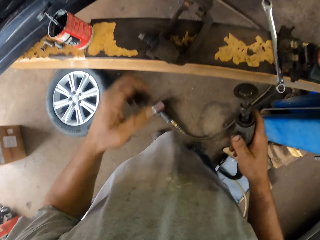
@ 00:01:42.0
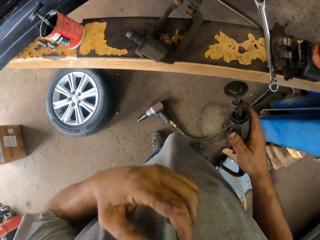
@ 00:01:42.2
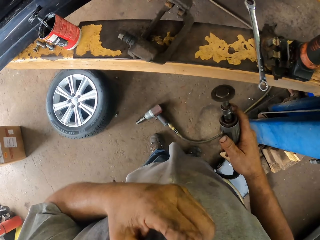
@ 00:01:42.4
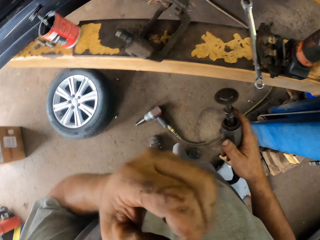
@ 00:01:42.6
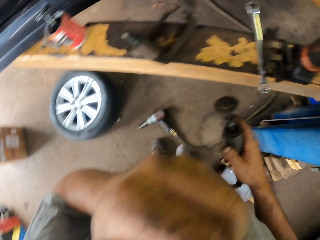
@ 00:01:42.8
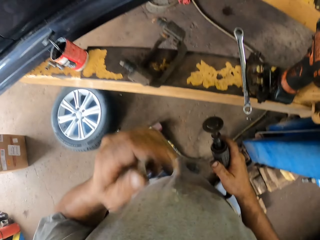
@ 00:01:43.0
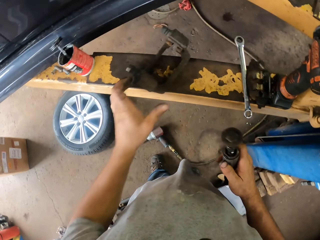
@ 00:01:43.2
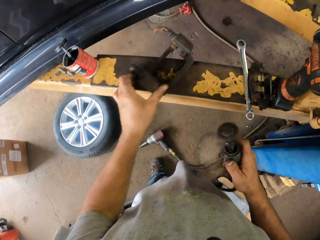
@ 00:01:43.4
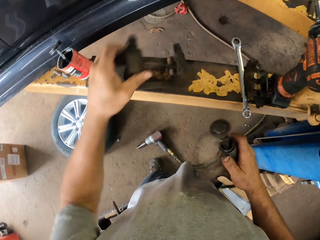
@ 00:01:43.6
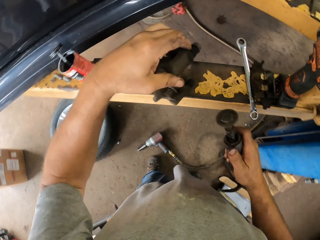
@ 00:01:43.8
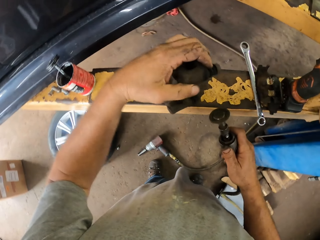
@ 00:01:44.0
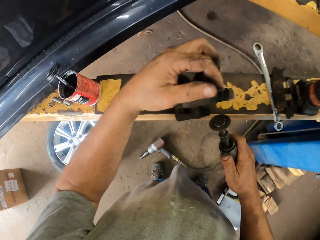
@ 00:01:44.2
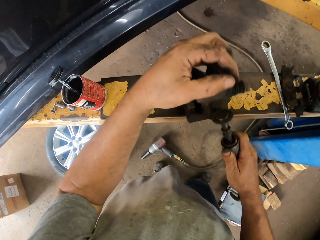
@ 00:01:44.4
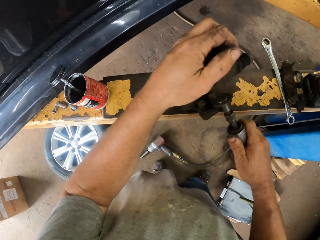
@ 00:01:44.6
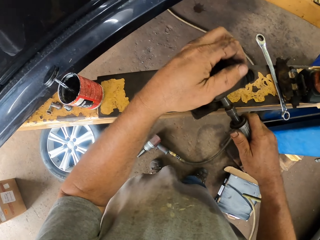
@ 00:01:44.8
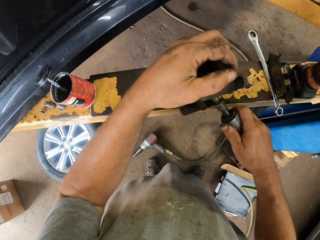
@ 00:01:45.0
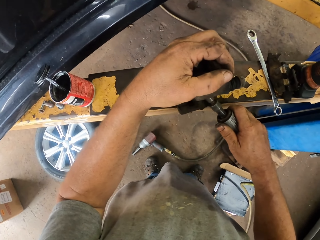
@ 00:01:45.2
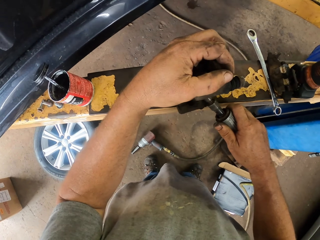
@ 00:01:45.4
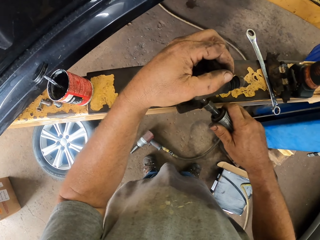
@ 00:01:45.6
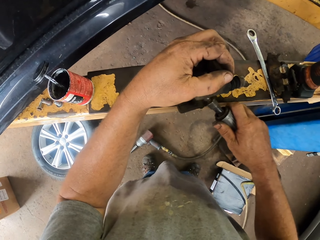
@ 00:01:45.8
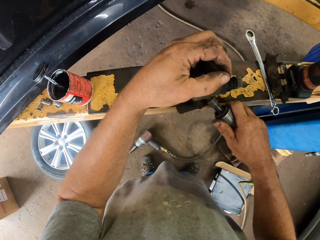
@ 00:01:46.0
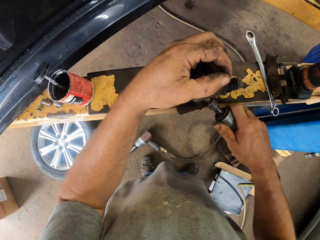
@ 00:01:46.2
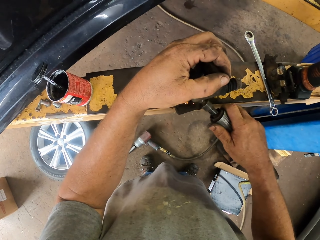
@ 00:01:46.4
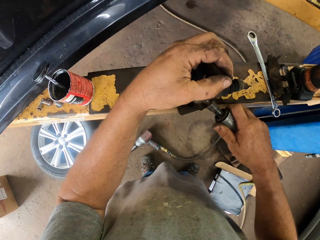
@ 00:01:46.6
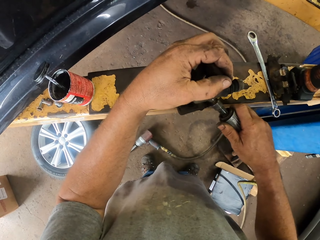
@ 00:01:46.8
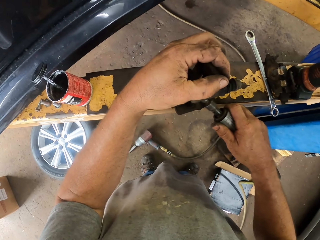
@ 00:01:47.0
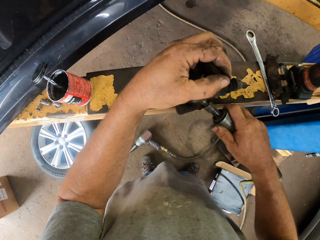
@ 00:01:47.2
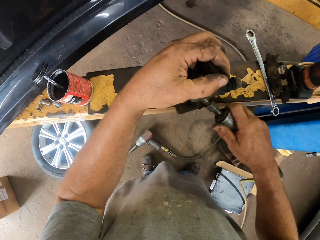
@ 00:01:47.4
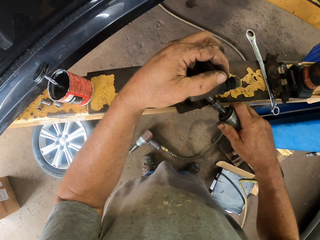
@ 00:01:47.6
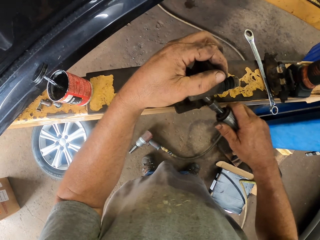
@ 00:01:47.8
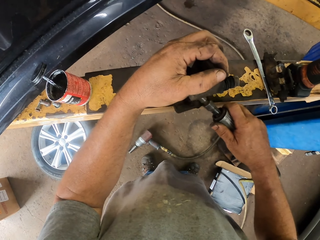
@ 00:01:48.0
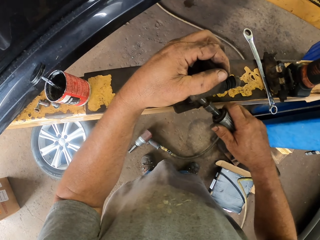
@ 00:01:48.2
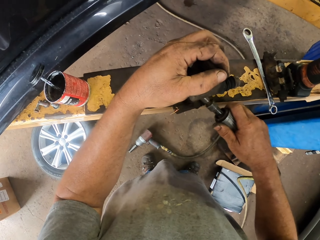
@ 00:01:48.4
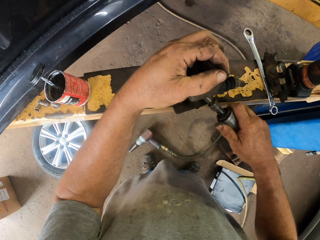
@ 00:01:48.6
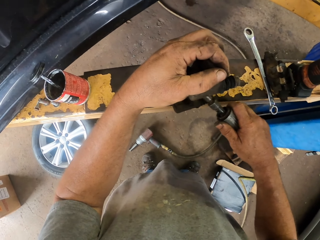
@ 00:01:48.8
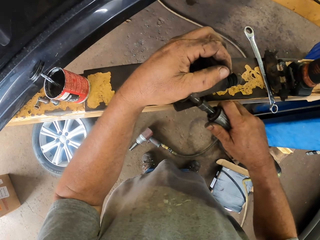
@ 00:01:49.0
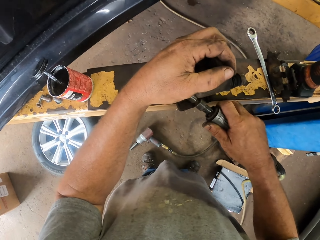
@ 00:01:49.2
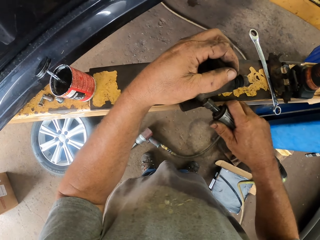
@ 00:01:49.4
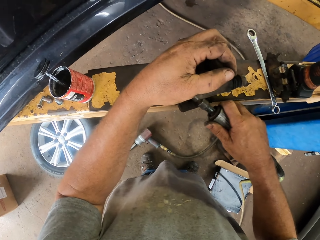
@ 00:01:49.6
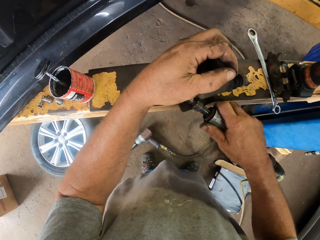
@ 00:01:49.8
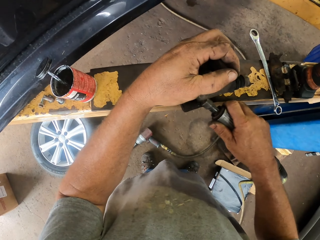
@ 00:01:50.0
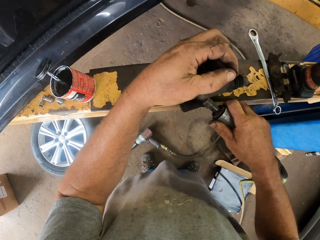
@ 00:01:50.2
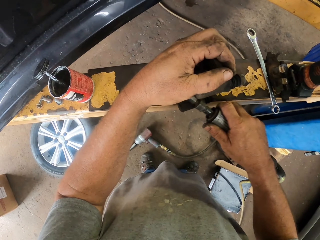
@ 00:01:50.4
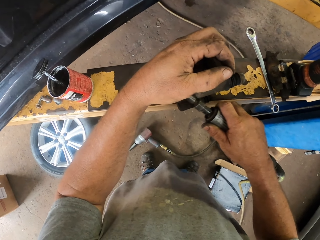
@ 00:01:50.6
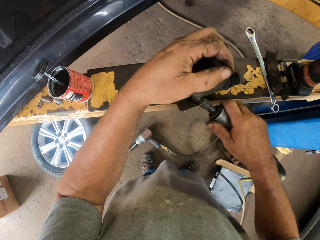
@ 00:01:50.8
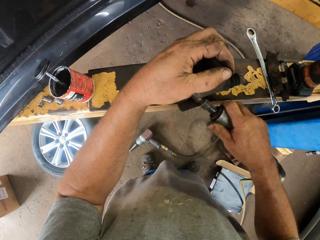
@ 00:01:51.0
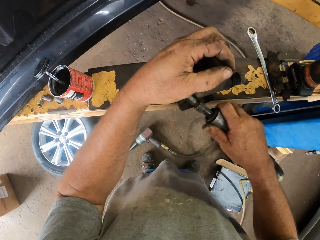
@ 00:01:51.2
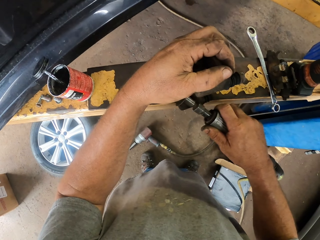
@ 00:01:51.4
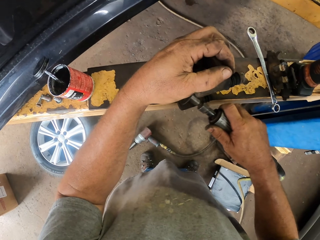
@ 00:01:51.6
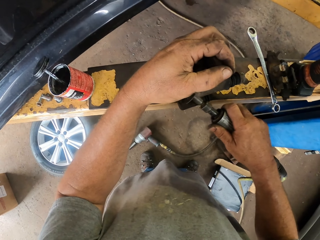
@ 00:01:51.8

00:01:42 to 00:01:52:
The camera wearer grinds the car spare part.

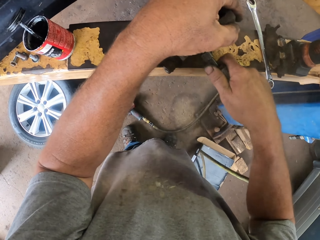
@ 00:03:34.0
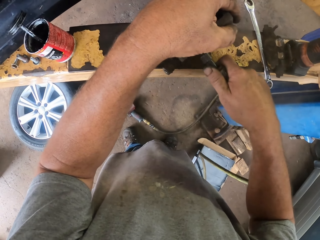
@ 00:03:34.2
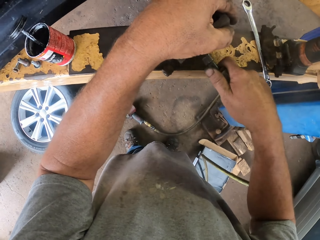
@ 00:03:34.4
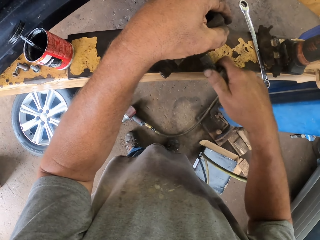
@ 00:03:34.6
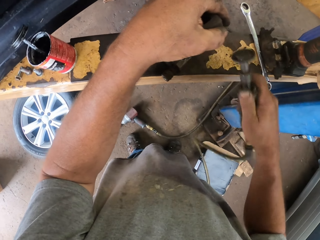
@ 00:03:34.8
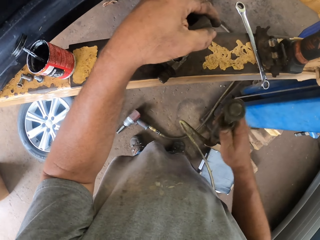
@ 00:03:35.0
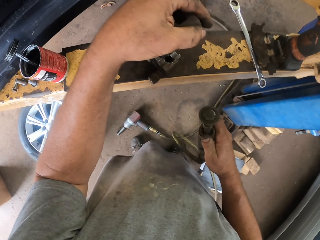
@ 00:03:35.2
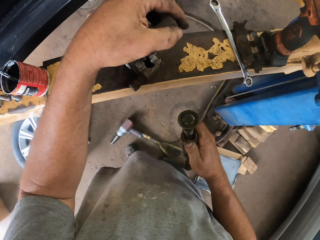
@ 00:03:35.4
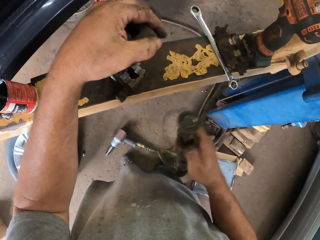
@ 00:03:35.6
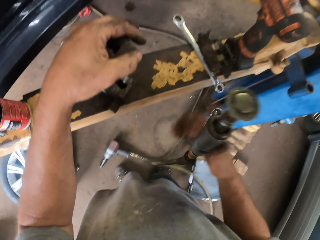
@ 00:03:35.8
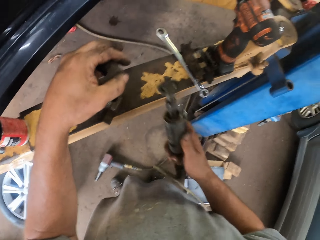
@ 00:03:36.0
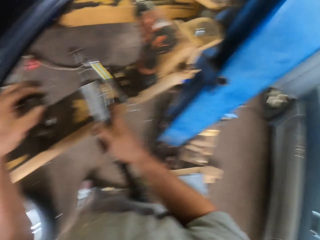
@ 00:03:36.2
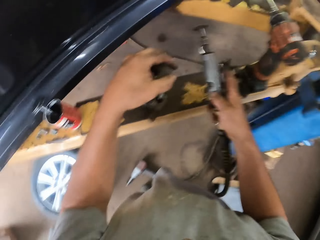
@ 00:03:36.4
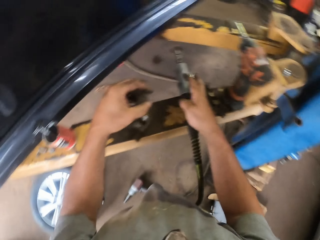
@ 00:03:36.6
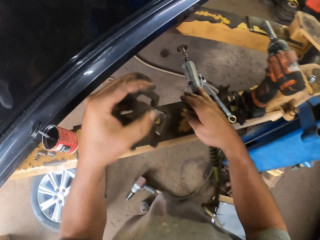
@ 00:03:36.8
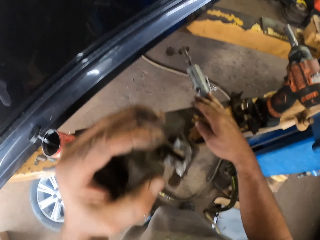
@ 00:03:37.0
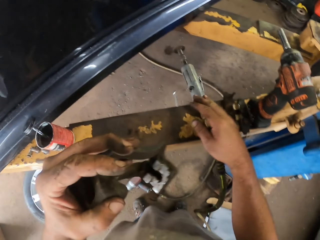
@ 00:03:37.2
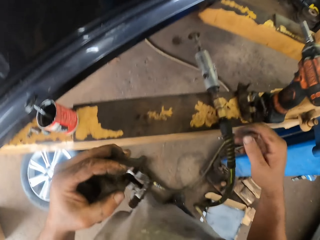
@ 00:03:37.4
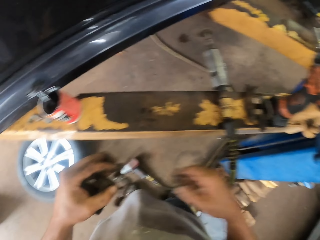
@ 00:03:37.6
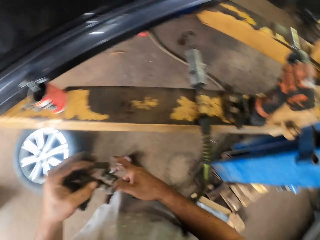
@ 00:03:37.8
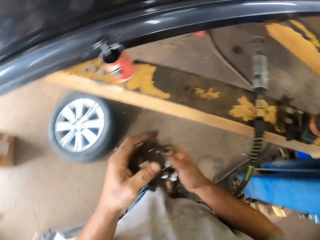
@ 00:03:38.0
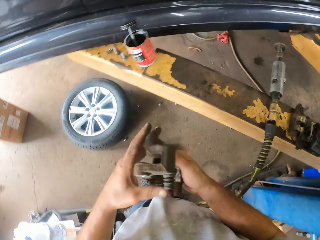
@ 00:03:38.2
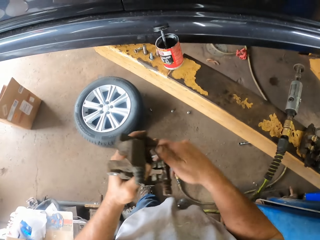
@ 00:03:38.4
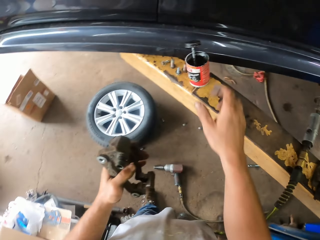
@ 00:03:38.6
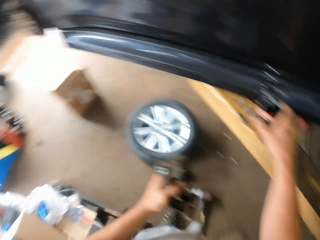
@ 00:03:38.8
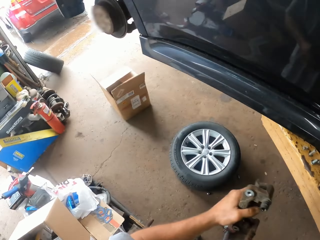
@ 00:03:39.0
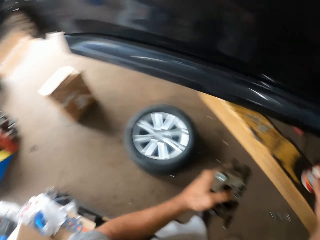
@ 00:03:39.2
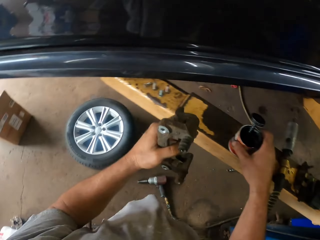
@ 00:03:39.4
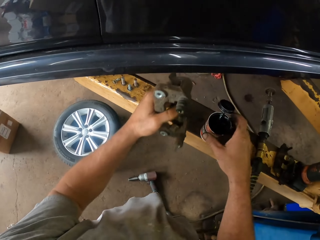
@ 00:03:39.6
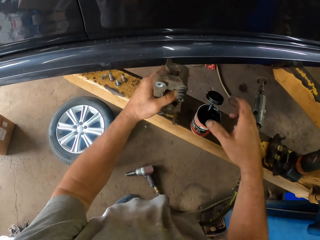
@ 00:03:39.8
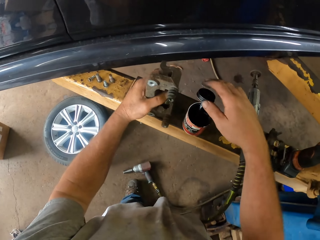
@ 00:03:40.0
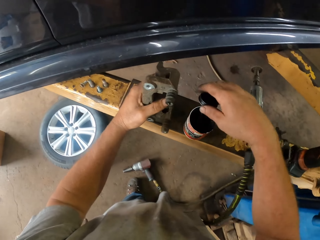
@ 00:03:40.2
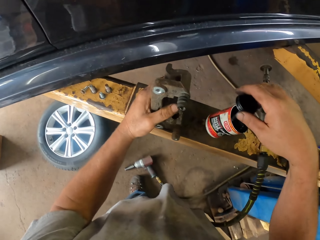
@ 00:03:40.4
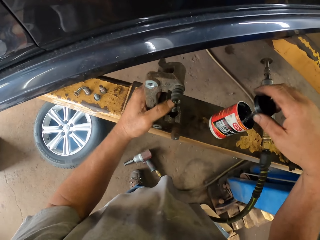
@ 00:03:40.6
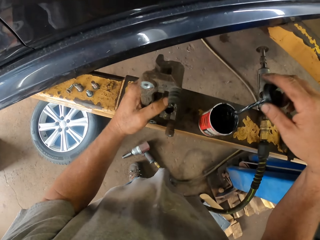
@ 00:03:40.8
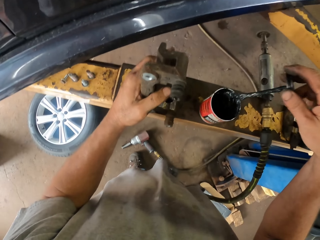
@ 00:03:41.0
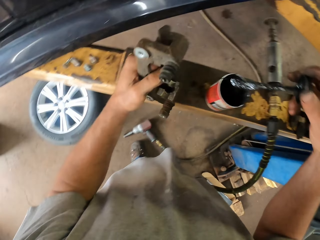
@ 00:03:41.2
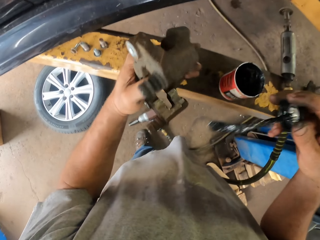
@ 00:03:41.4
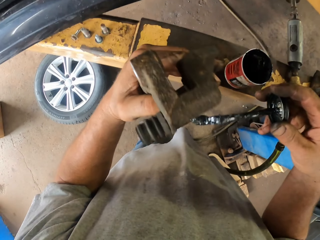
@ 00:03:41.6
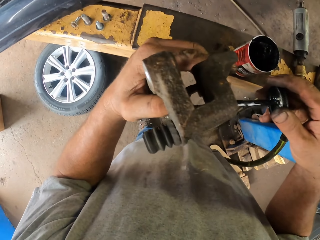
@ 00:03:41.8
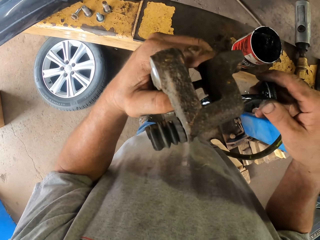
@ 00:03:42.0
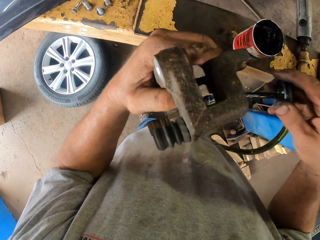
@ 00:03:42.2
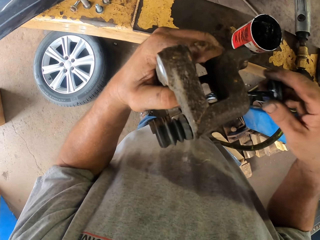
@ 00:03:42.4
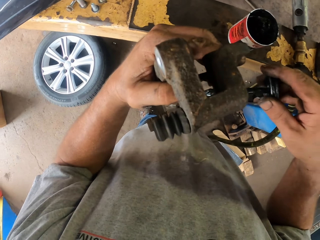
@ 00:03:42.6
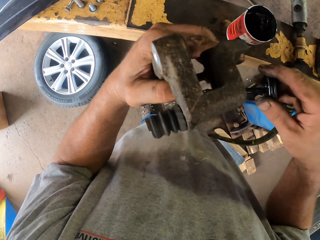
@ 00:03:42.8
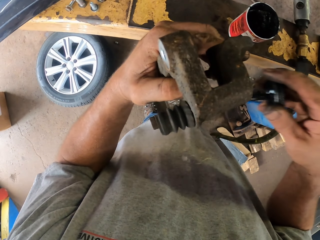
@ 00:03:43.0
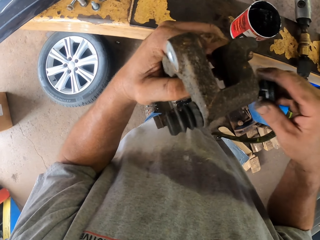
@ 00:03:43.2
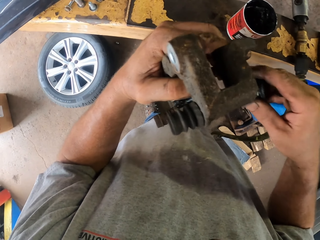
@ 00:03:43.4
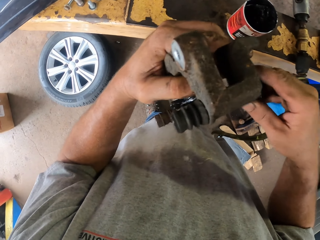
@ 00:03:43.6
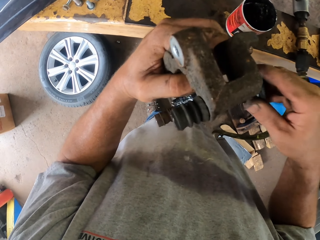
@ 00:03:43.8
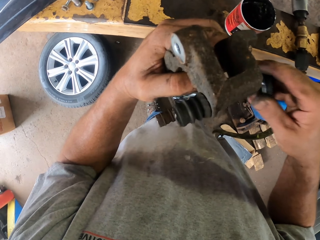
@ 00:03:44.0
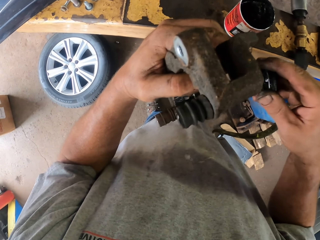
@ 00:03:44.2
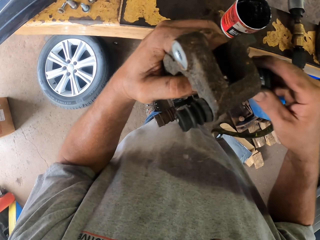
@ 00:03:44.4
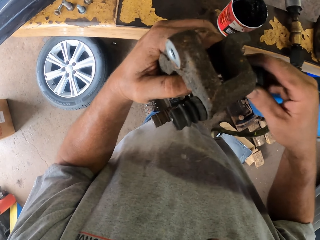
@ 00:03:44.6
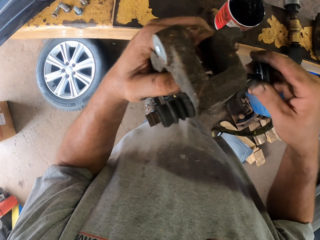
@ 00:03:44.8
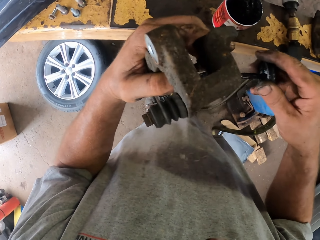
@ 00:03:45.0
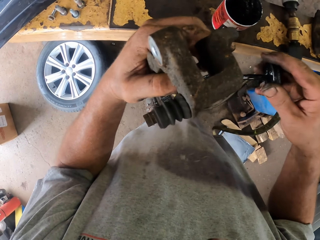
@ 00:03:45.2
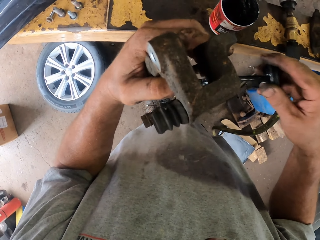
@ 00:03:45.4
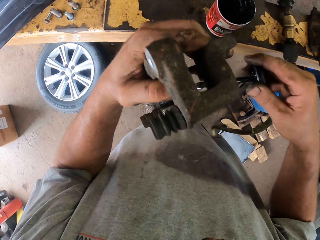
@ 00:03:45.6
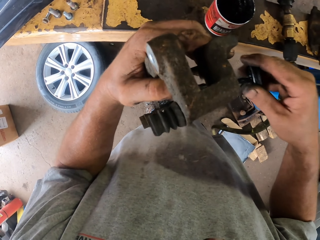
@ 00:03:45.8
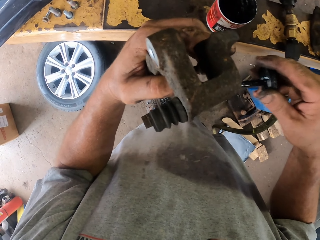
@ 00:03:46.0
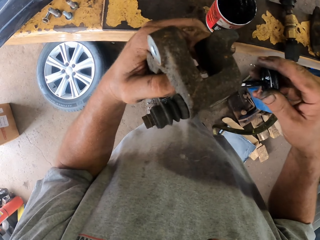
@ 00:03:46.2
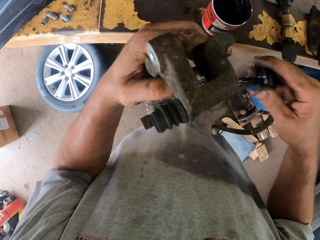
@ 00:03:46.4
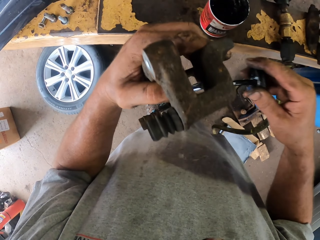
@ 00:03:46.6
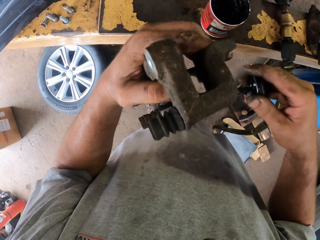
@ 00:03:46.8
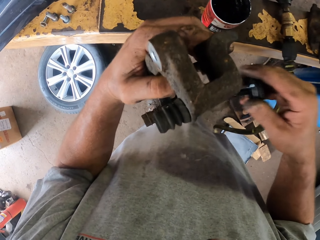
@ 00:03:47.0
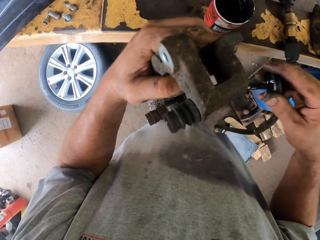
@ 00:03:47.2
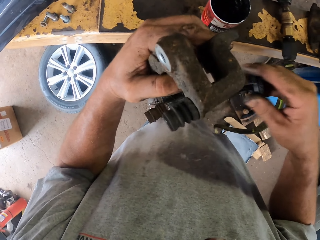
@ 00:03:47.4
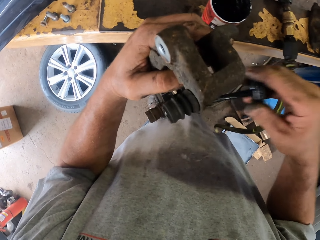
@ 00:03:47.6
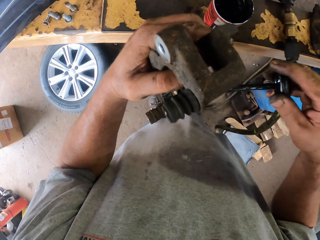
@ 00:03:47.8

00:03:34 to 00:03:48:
The camera wearer puts the grinder machine on the car lifters. They hold a car spare part, put down the car spare part, hold the oil brush and oil the car spare part.
